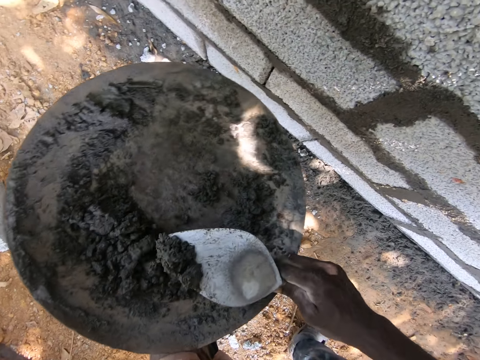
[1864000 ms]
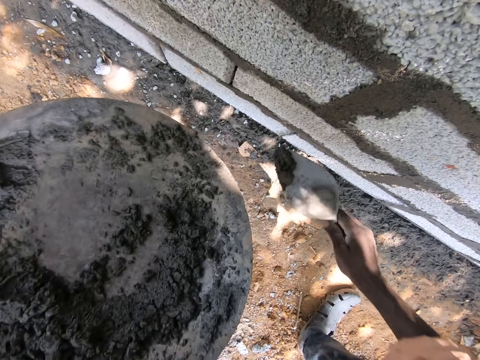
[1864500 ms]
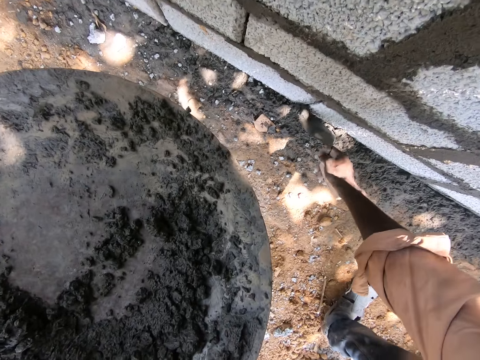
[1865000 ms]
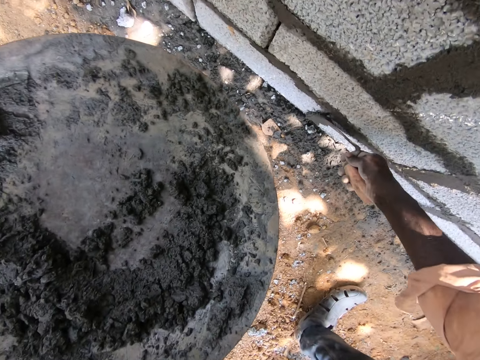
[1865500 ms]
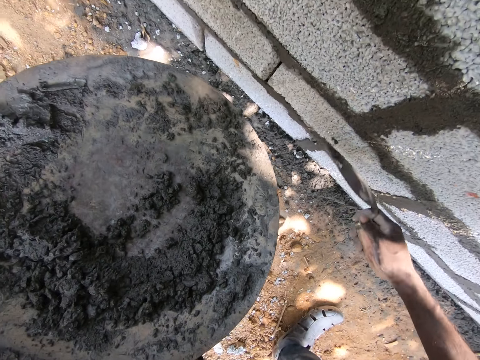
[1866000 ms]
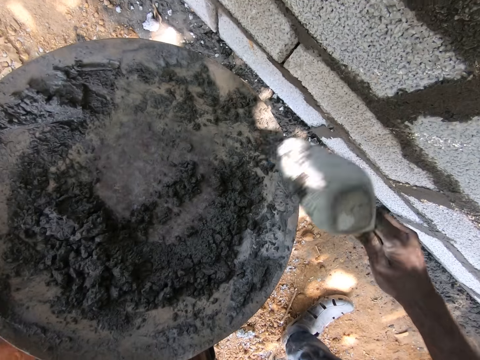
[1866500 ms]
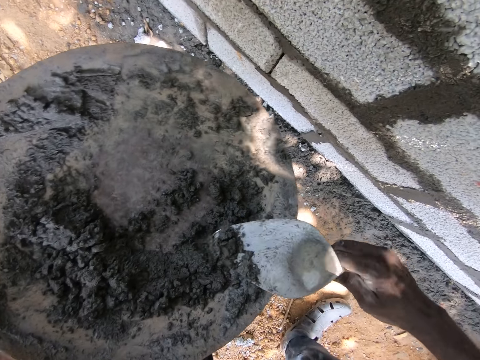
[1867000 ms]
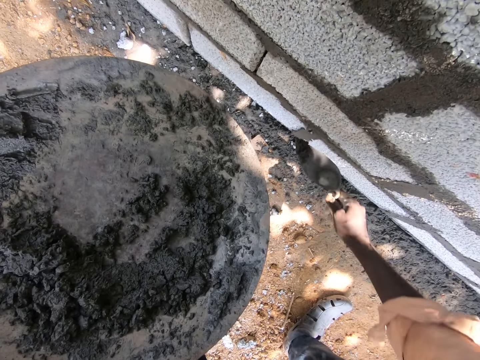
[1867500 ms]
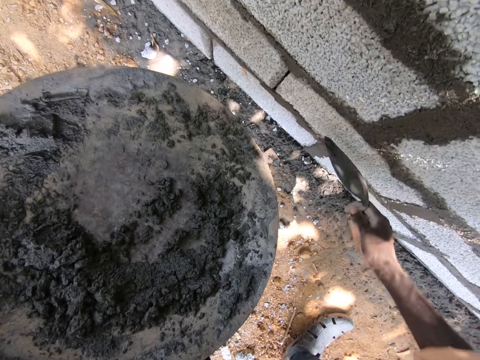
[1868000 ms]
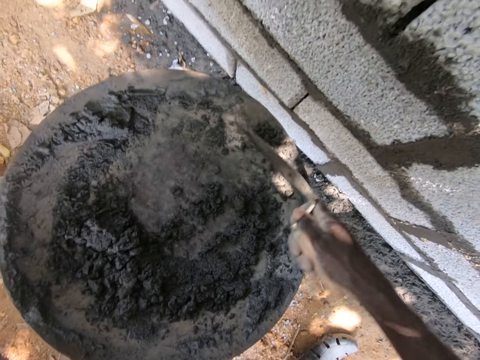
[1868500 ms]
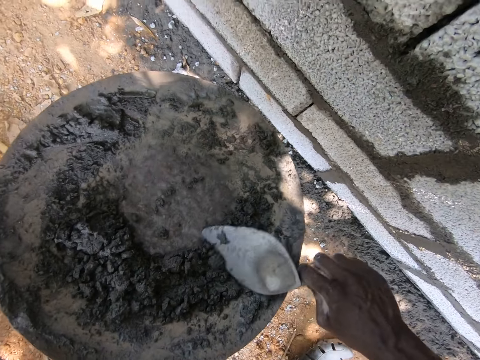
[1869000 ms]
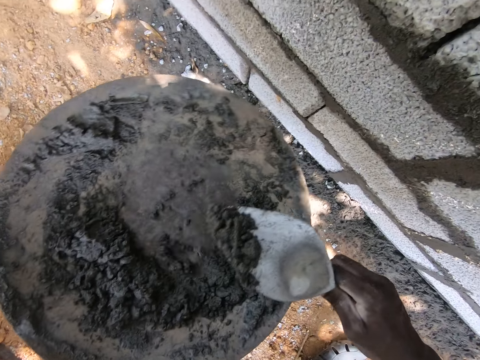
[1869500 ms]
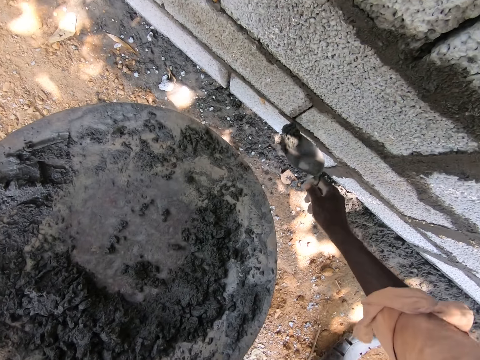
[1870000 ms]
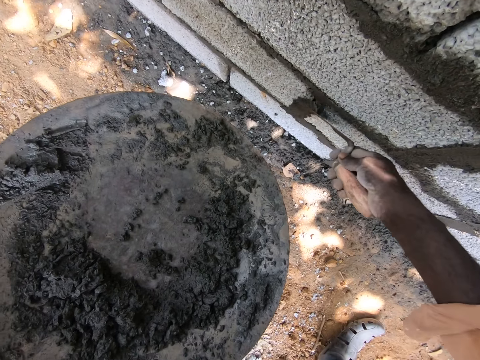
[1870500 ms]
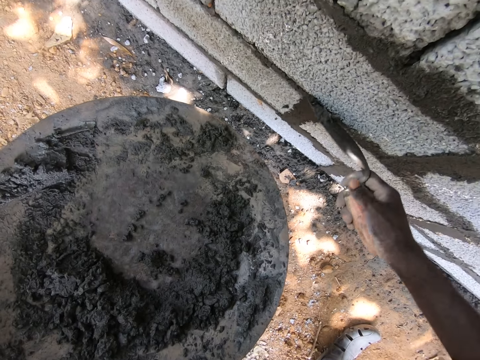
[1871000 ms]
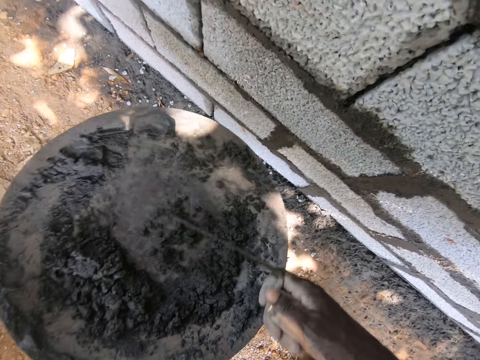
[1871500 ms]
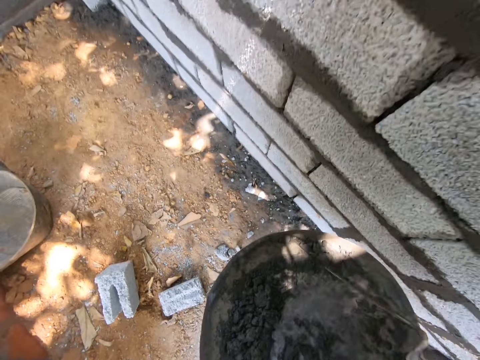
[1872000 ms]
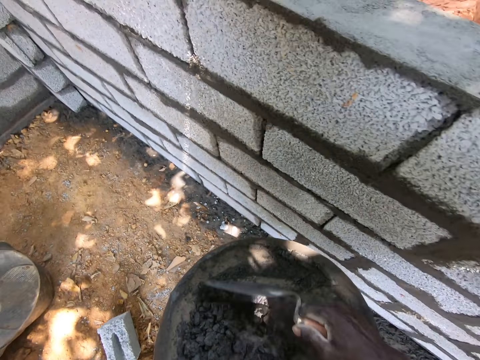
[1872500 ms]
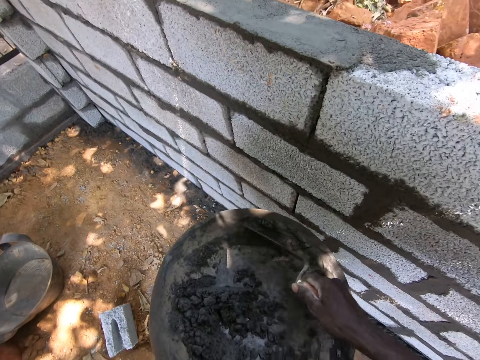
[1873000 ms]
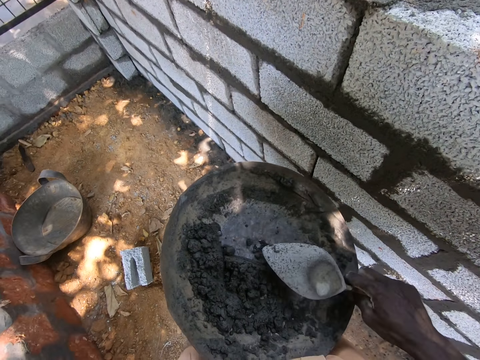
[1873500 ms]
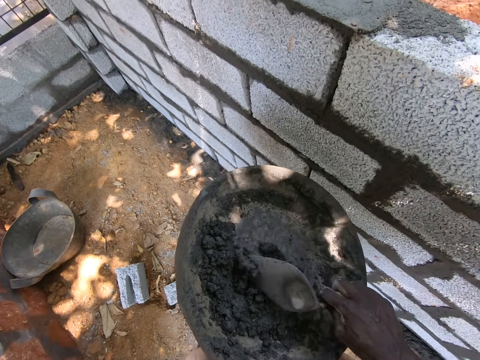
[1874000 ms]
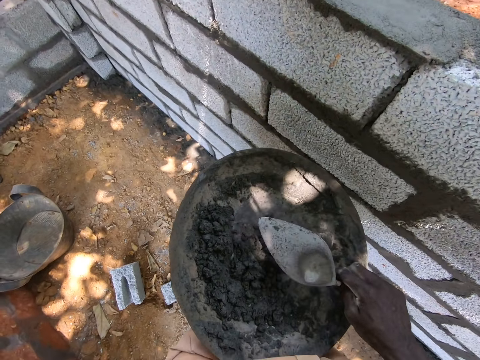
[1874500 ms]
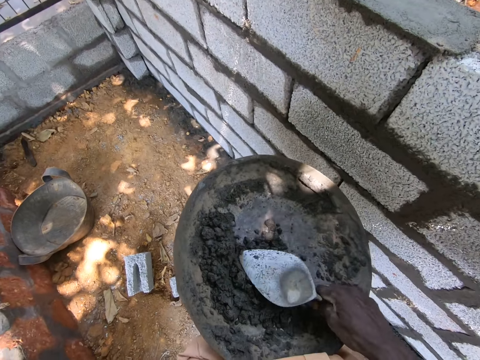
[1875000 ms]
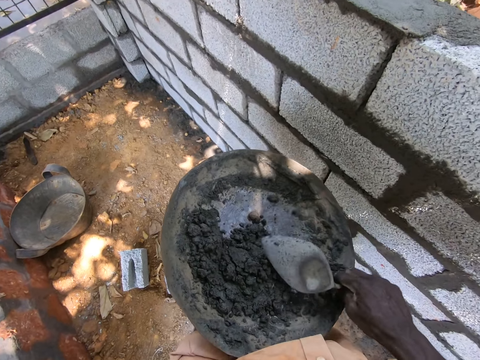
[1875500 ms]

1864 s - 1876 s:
The camera wearer scoops cement with a trowel. They put the cement mixture on the building stones. They smooth the cement mixture. They scoop the cement with the trowel and apply the cement on the wall. They scoop the cement with the trowel. They put the cement mixture on the building stone. They smooth the cement mixture. They scoop the cement with the trowel.

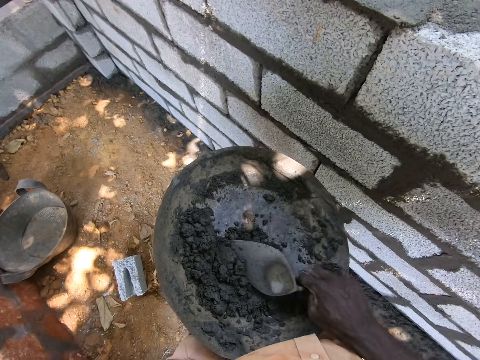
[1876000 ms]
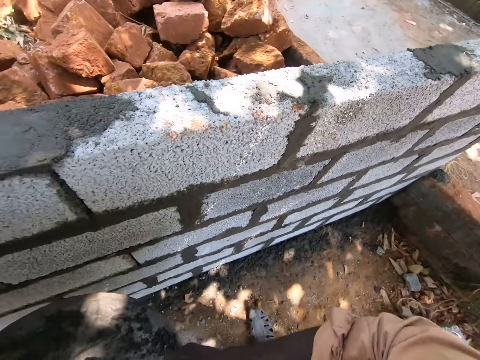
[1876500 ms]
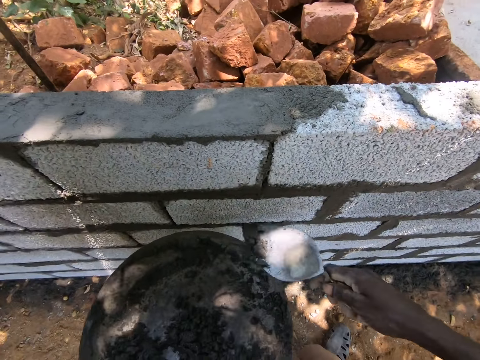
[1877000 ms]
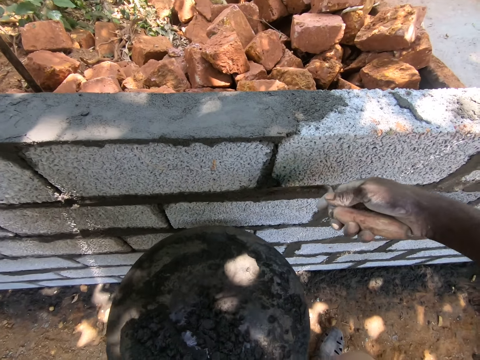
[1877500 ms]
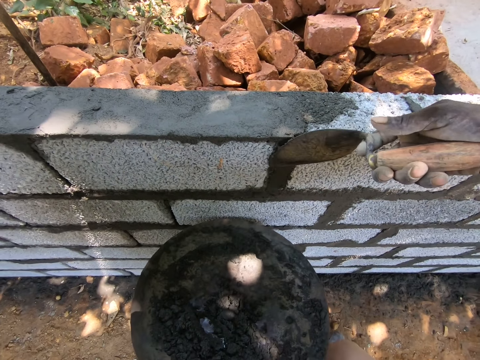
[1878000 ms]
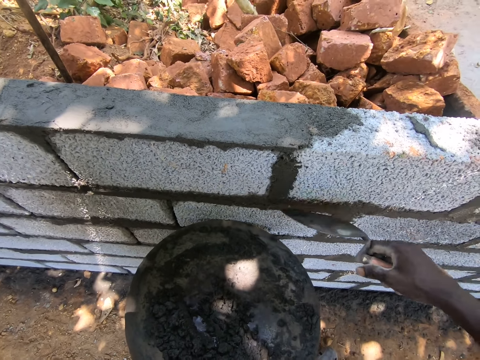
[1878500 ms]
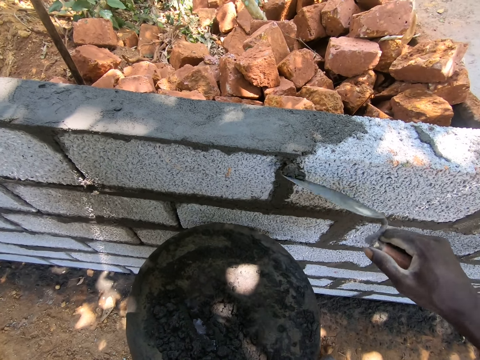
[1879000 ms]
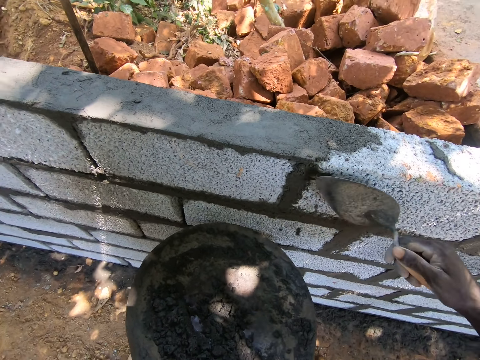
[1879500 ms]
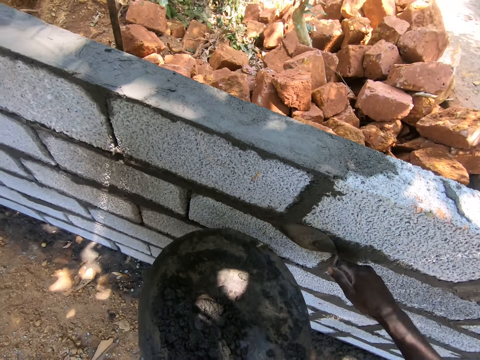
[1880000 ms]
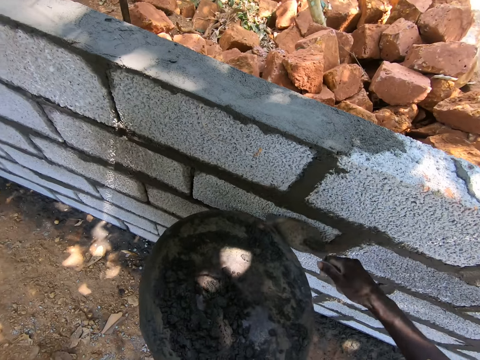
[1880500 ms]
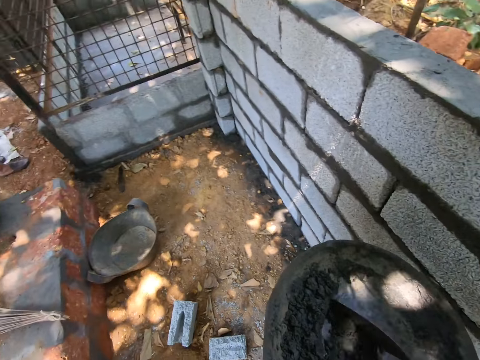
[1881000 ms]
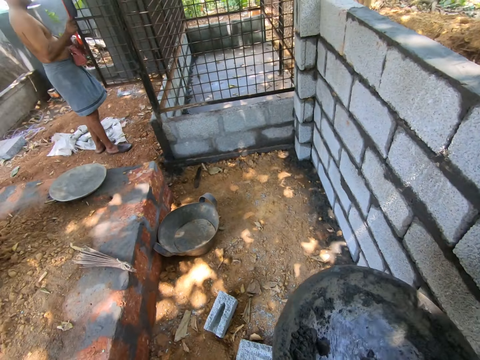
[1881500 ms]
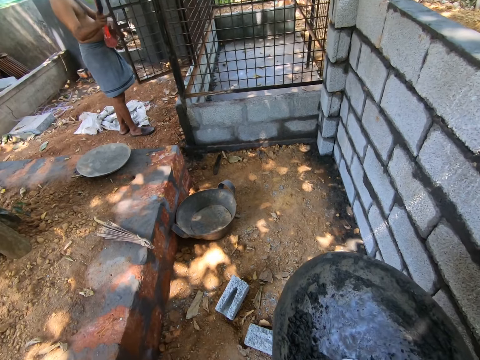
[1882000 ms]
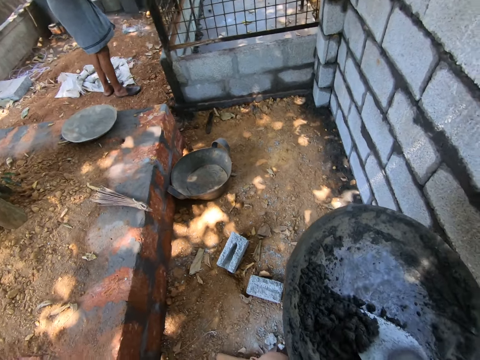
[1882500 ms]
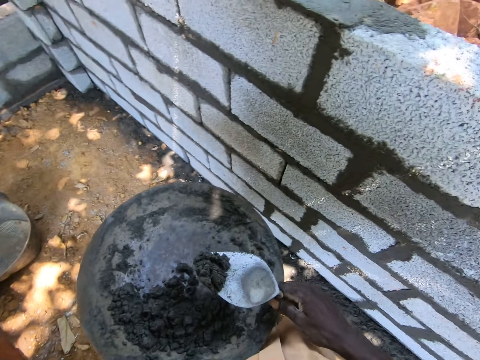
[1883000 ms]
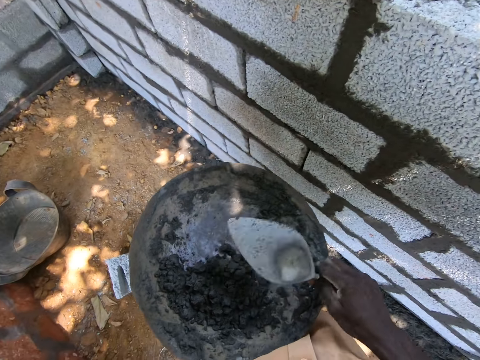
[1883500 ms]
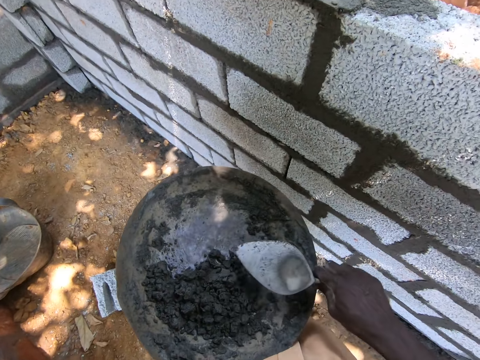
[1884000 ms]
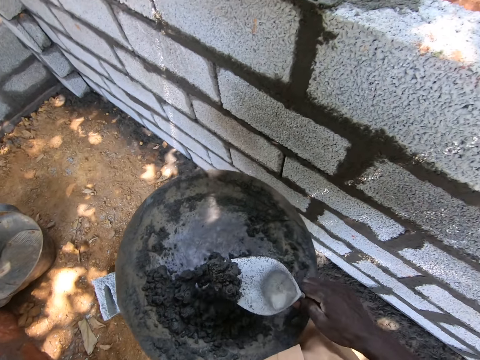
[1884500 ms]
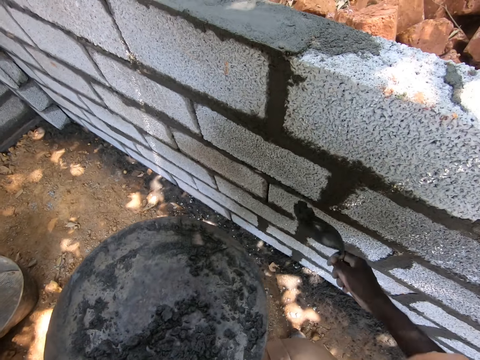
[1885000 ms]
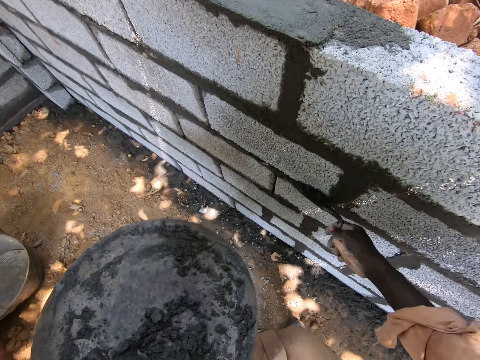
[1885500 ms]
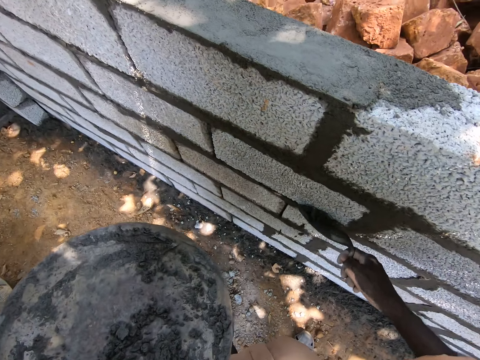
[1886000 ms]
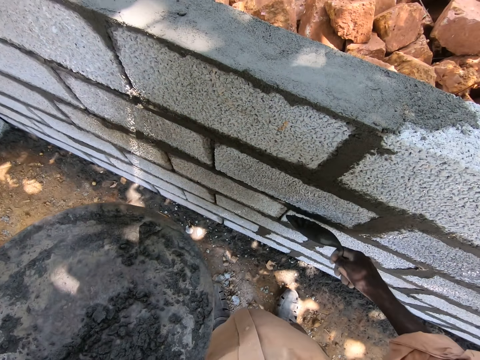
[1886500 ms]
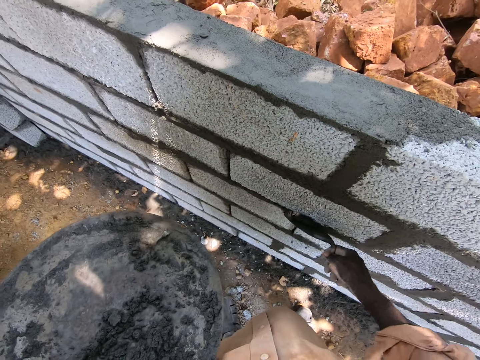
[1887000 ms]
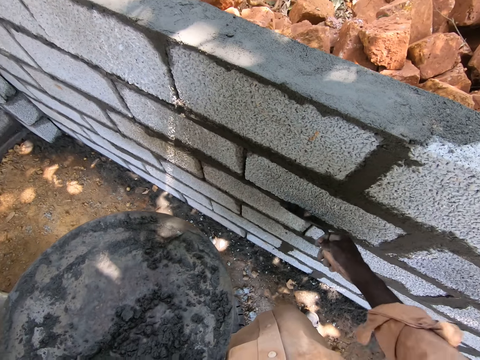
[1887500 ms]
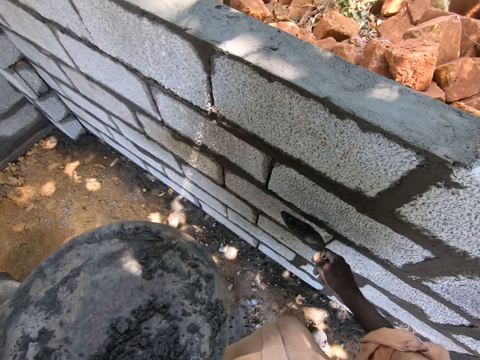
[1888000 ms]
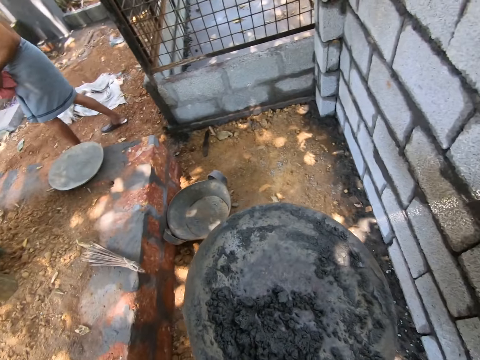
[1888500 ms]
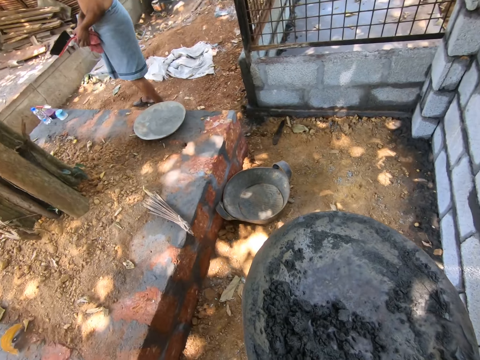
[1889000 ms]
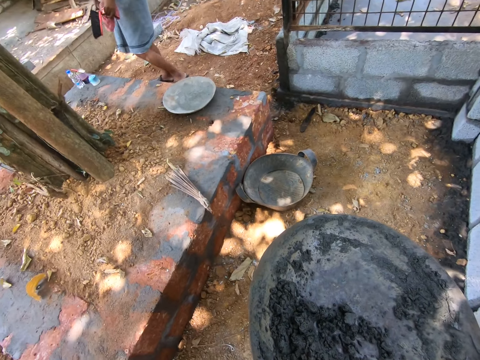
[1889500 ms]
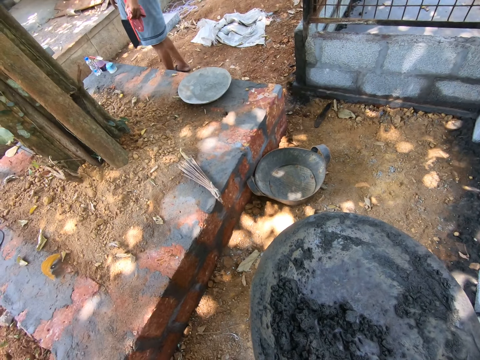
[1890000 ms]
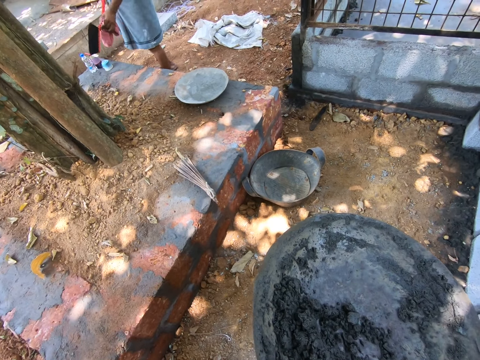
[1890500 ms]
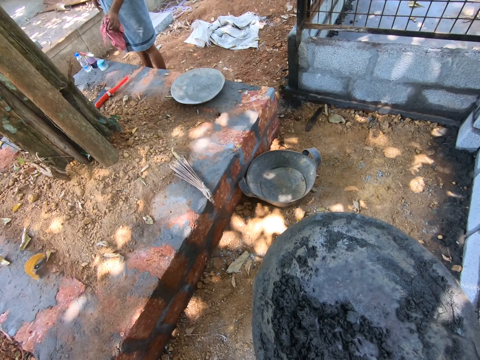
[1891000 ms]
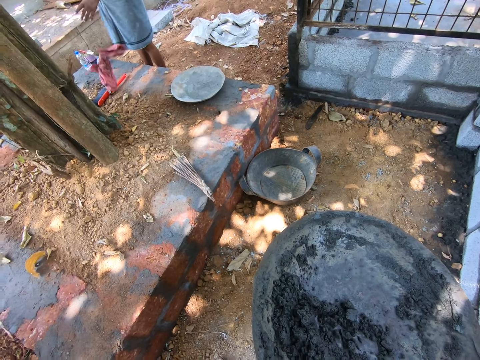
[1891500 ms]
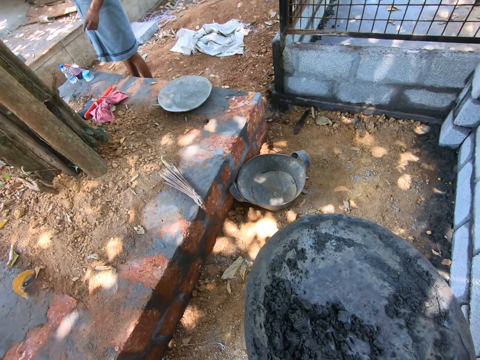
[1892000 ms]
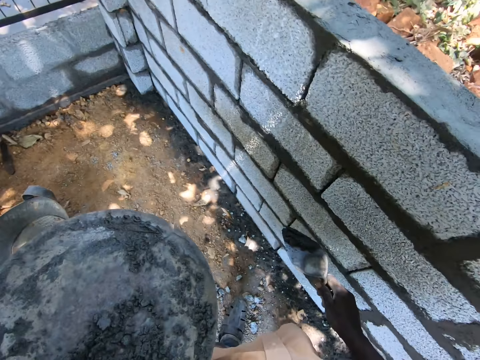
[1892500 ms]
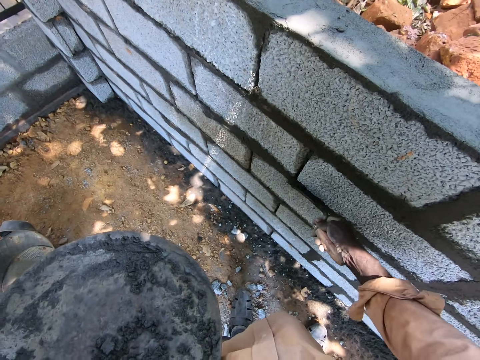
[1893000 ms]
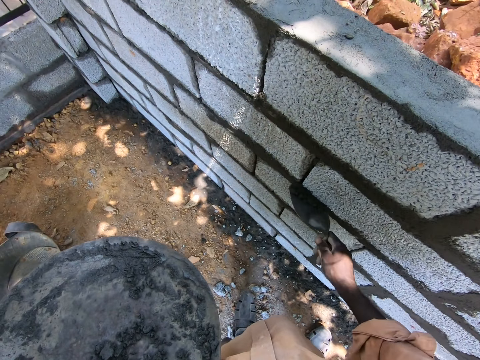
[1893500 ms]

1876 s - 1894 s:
The camera wearer puts the cement mixture on the building stone. They smooth the cement mixture. They scoop the cement with a trowel. They put the cement mixture on the building stone. They smooth the cement mixture. They talk to a man. They look around. They interact with the man.
